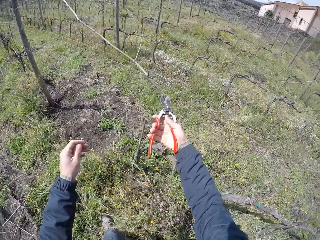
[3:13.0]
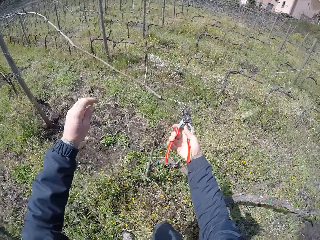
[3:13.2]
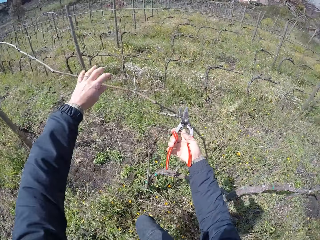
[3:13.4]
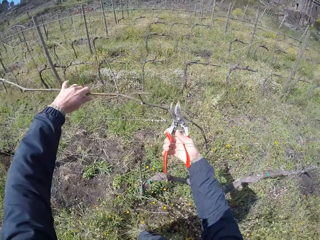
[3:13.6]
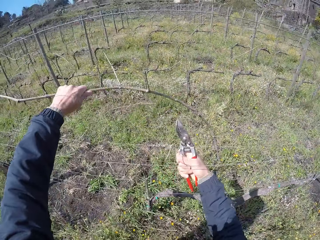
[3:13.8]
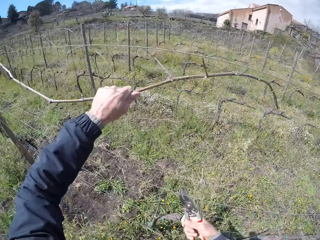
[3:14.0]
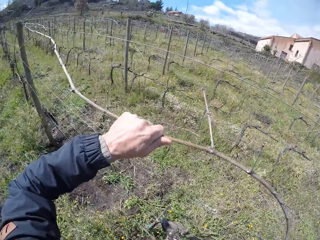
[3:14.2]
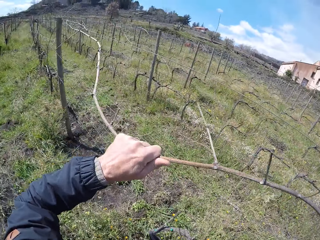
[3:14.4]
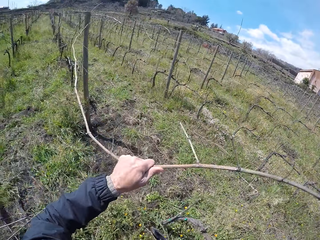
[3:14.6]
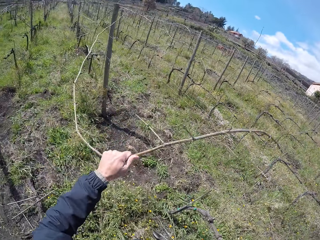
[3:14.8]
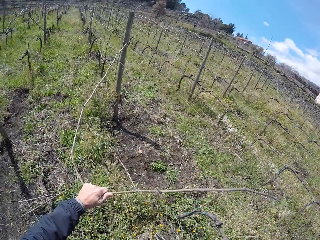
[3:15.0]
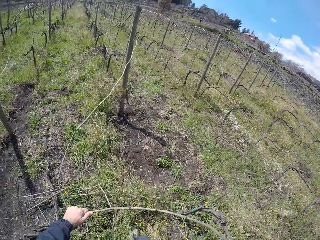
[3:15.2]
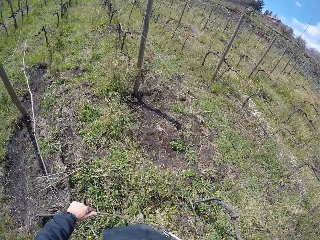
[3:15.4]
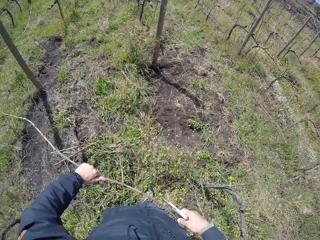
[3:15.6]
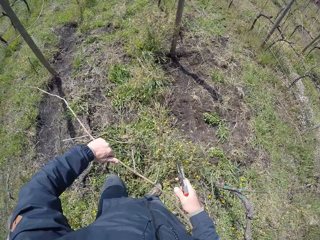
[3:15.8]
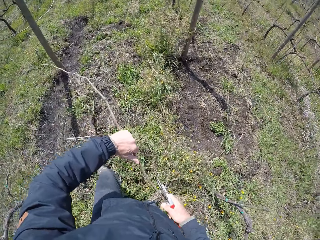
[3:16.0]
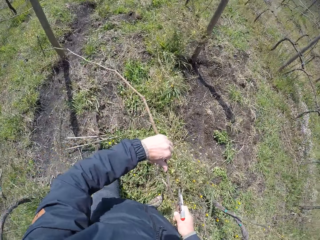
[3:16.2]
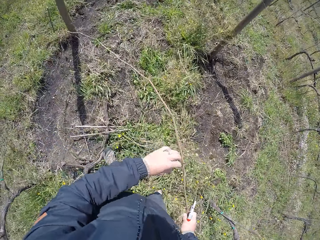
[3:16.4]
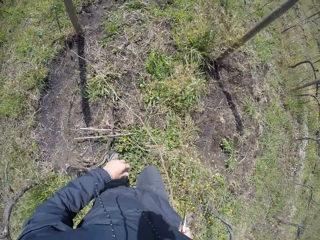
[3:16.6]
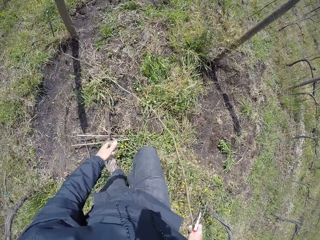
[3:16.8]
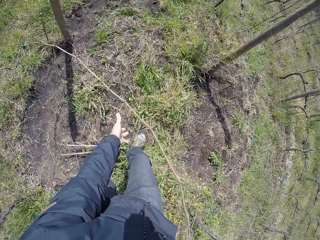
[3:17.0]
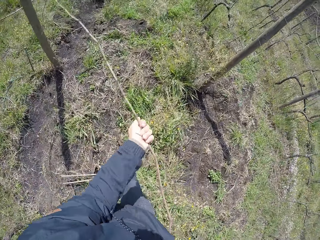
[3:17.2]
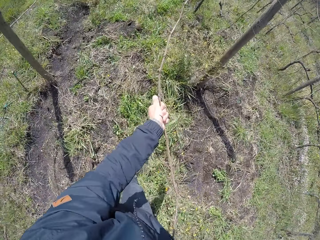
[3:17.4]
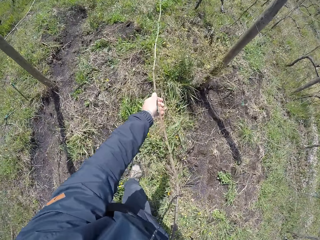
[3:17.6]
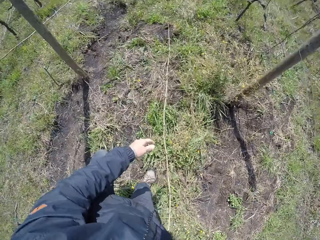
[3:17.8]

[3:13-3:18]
The camera wearer holds a twig with his hand. He cuts the twig with pruning shears. He pulls the twig from the wired fence with his left hand. He drops the twig on the ground. He walks around the field. He passes the twig in his left hand to his right hand. He holds the twig with both hands.

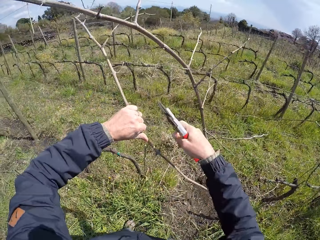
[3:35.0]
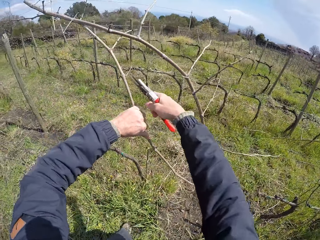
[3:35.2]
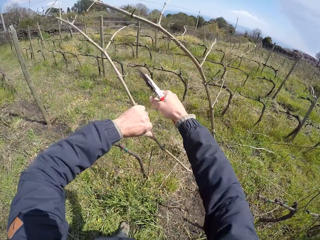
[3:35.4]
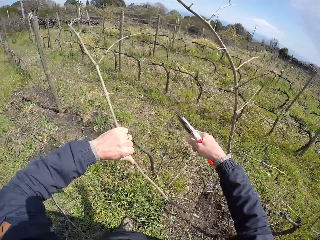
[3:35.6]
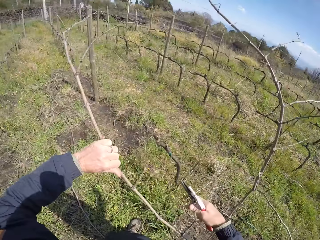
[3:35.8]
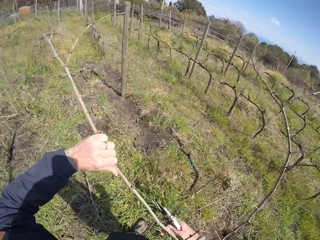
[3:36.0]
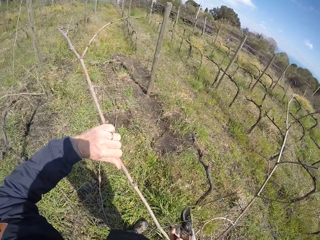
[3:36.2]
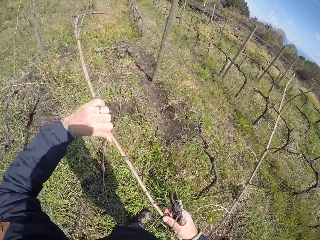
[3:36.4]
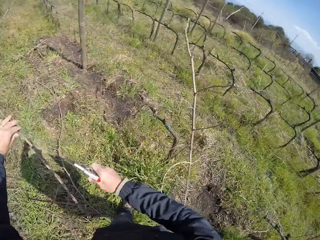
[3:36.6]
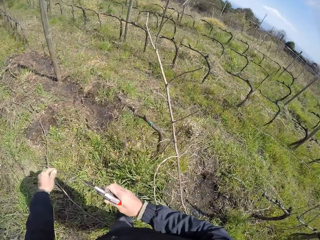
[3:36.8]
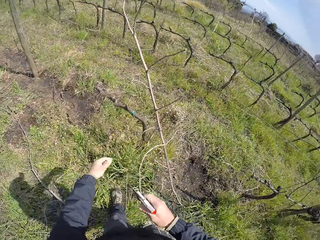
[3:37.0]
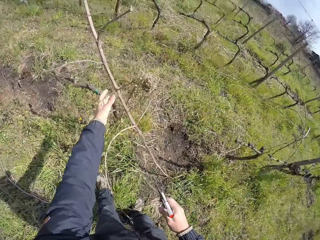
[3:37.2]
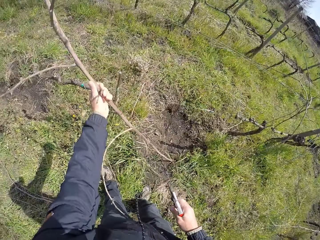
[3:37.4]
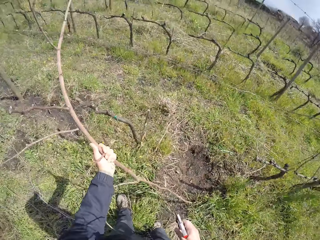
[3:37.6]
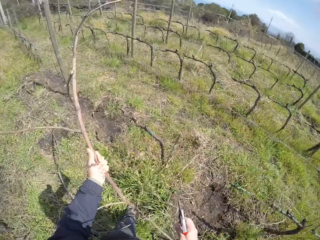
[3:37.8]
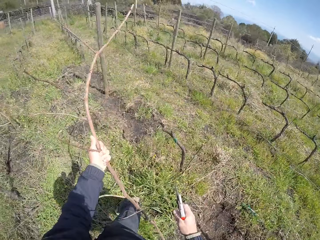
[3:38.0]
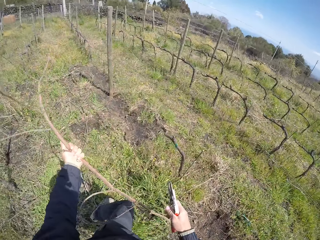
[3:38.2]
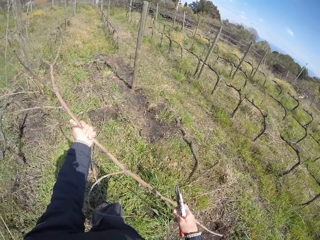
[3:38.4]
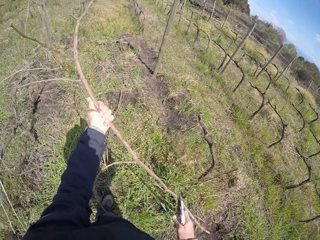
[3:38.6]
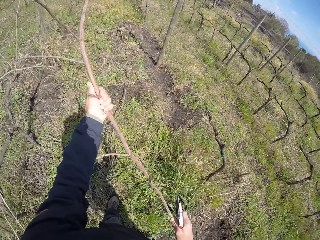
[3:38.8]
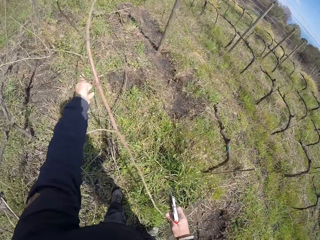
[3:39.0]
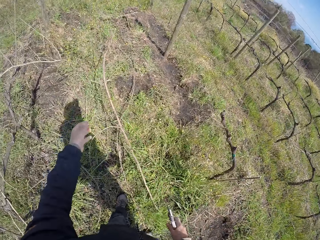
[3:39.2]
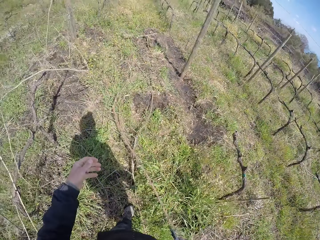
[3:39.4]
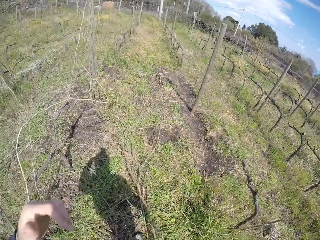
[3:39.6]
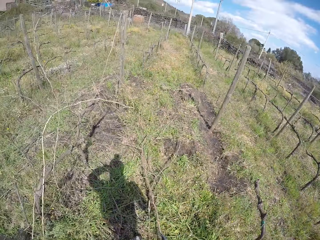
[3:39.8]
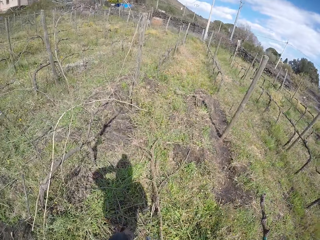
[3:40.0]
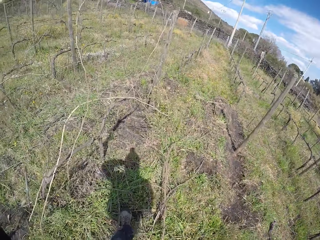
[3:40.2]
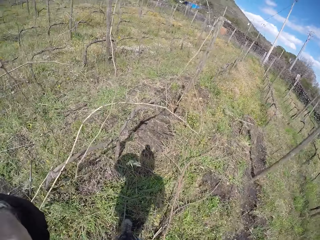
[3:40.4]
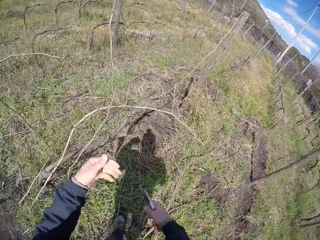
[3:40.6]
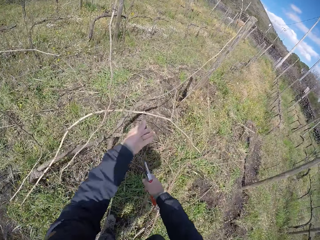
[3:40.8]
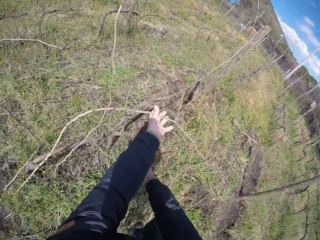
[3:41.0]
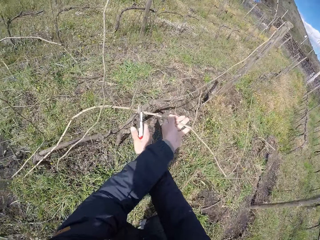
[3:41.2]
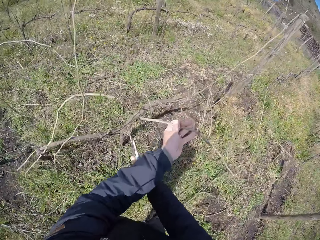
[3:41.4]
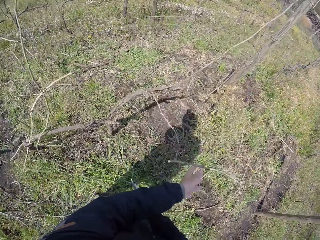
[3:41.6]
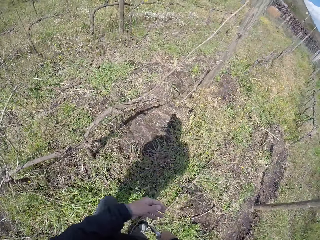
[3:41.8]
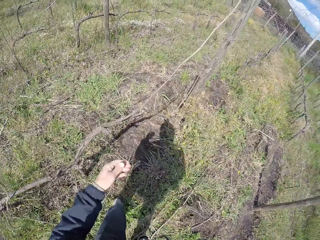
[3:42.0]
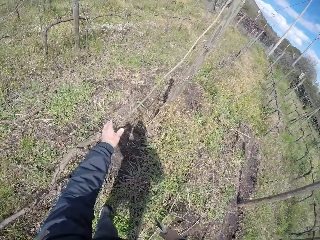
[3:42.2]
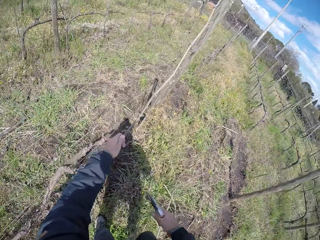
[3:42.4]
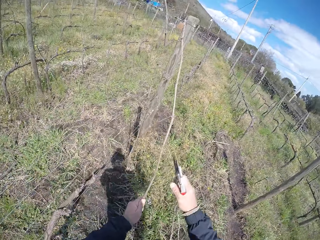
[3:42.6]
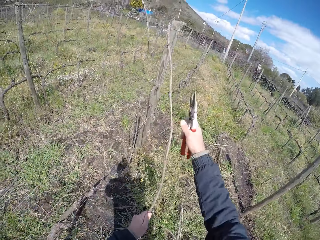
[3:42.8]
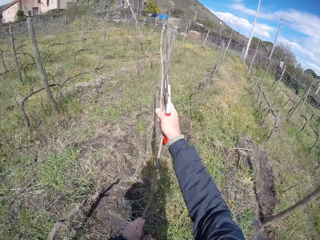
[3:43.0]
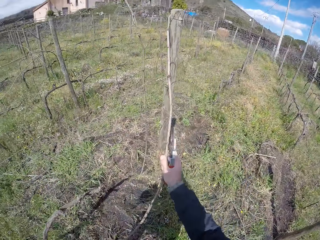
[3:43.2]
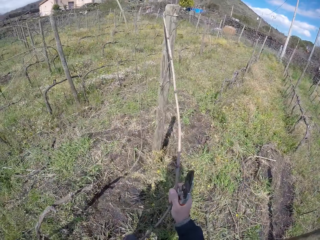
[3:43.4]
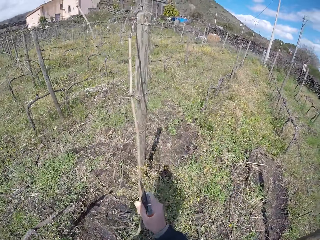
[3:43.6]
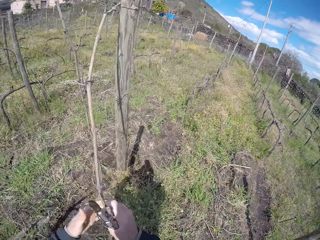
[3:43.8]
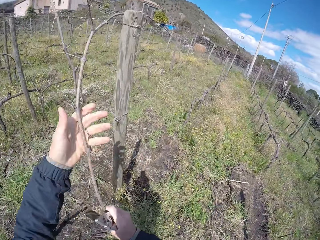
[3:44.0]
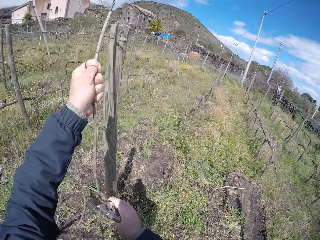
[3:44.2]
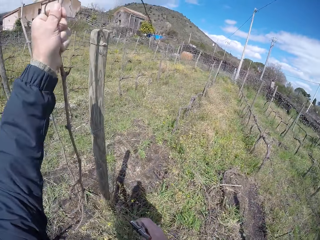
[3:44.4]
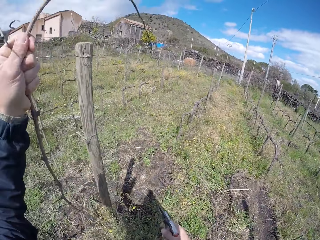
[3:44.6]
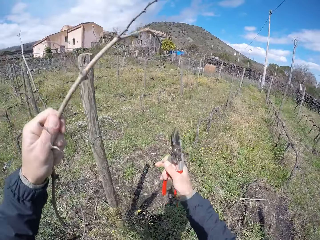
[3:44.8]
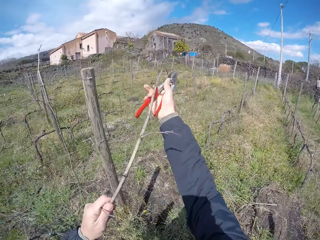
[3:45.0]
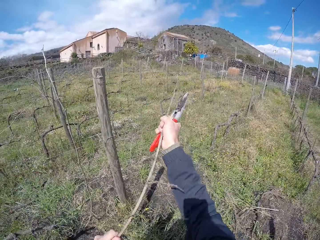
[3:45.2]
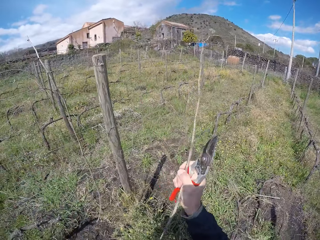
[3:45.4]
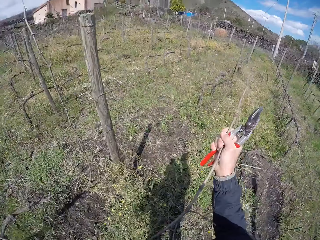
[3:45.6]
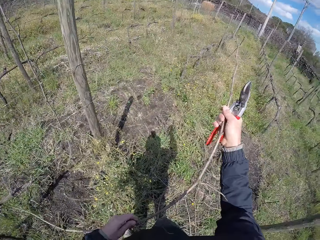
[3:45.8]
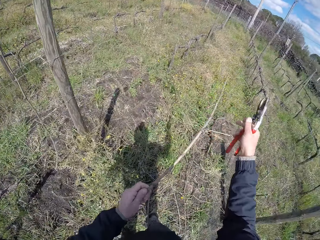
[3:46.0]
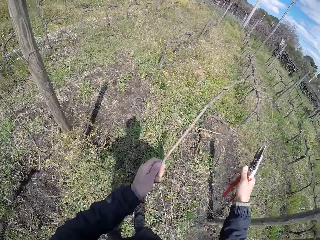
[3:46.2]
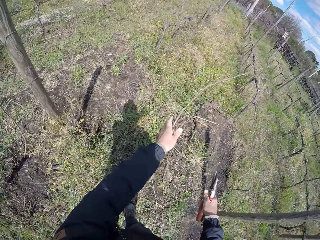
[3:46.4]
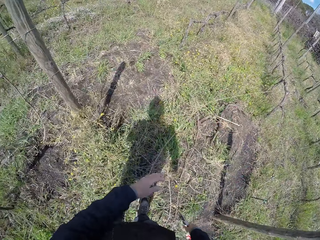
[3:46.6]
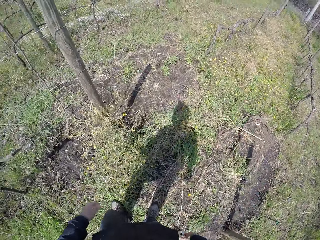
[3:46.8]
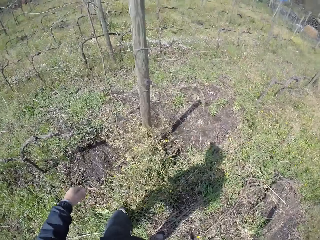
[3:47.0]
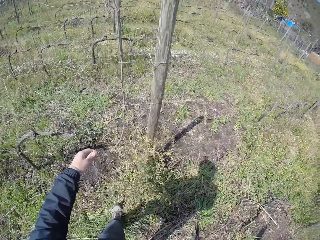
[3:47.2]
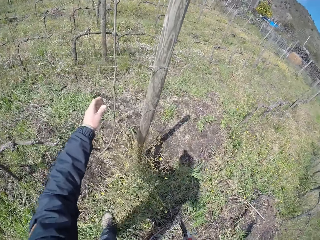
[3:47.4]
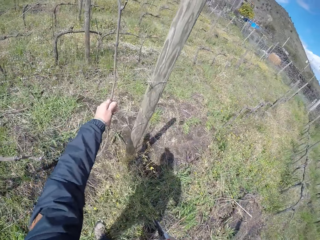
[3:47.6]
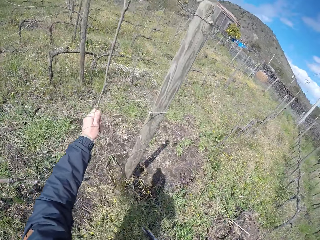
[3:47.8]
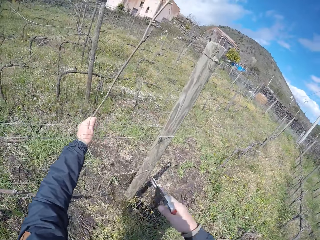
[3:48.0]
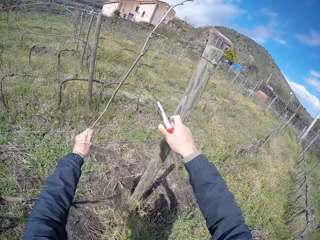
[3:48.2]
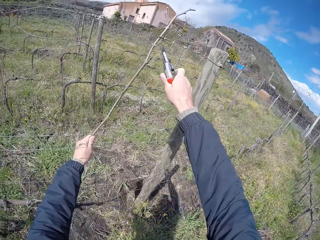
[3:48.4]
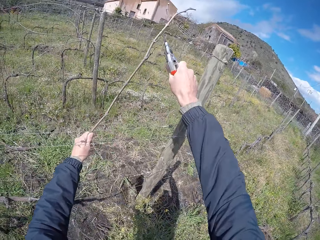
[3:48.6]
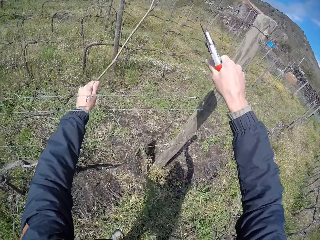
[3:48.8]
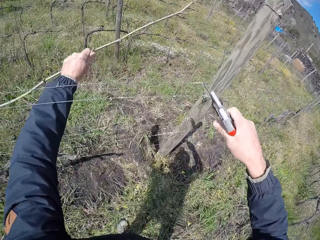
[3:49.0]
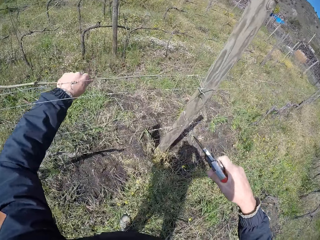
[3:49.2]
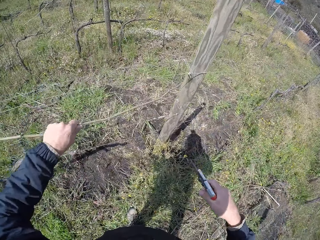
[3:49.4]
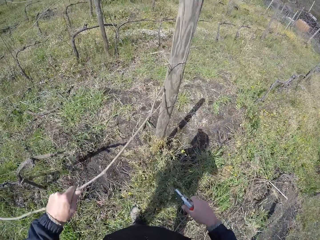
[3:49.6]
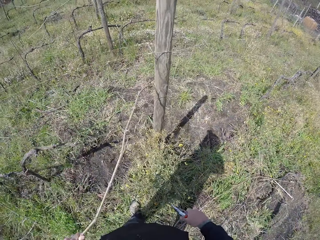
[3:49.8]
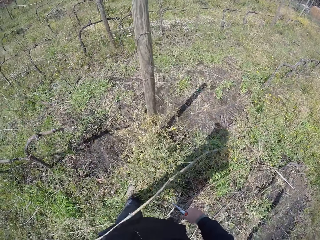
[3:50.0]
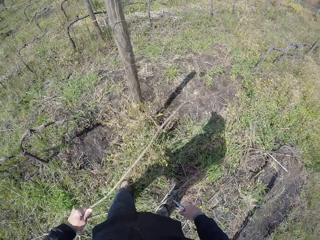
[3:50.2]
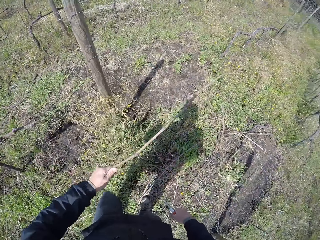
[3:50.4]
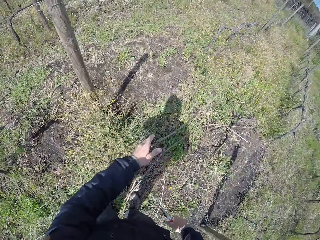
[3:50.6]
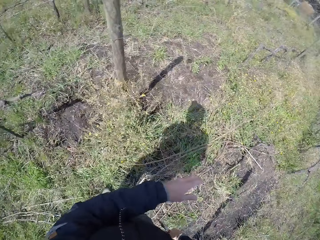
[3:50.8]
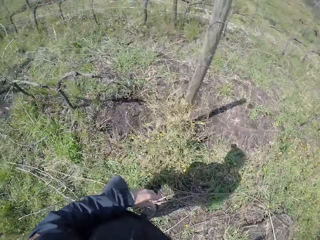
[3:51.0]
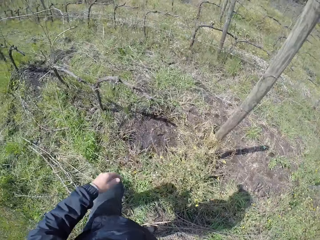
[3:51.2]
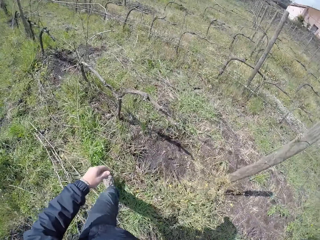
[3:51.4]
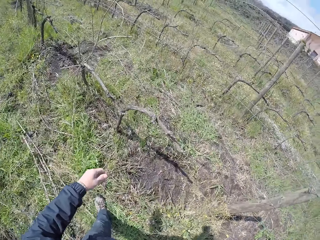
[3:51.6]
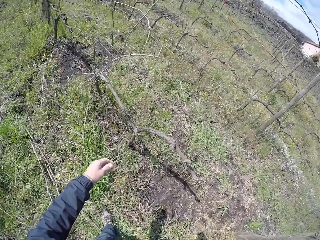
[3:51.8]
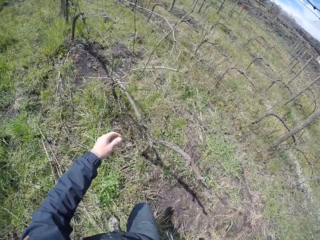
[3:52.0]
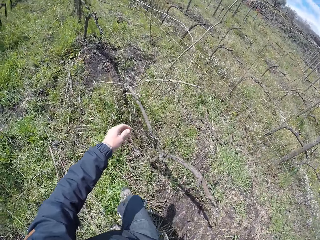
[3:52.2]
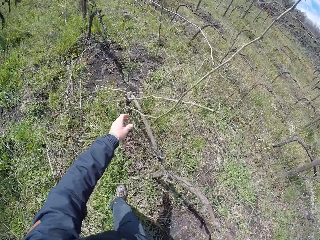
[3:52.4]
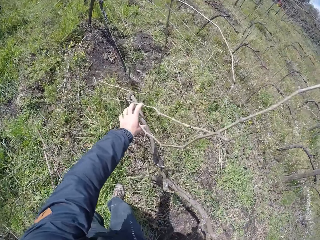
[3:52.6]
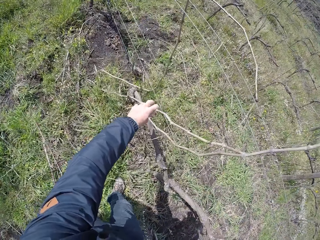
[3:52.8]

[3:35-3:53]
The camera wearer cuts a twig with pruning shears. He drops the twig on the ground with his left hand. He pulls the twig with his hand. He holds the twig with his left hand. He drops the twig on the ground with his left hand. He does something with his hand. He walks around the field. He holds the twig with his left hand. He cuts the twig in his left hand with the pruner in his right hand. He drops the twig on the ground with his left hand. He holds the twig with his left hand. He pulls the twig from the wired fence with both hands. He holds the twig with both hands. He drops the twig on the ground with his left hand. He holds the twig with his left hand. He cuts the twig in his left hand with the pruner in his right hand. He drops the twig on the ground with his left hand.
